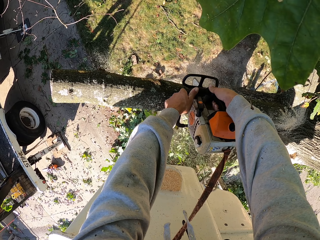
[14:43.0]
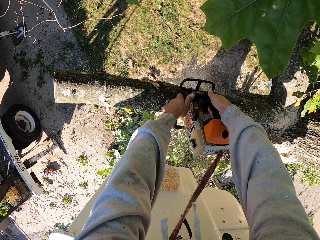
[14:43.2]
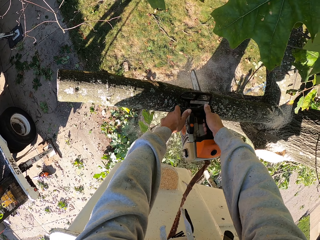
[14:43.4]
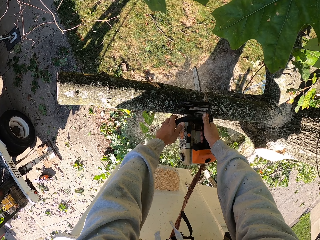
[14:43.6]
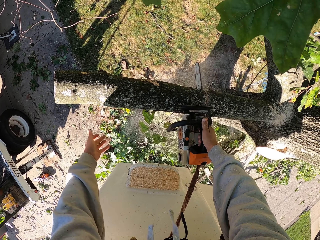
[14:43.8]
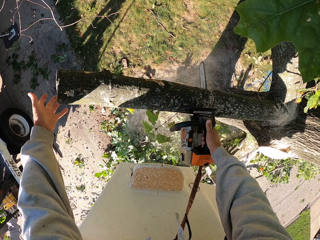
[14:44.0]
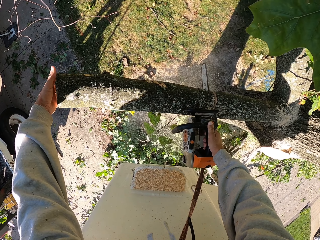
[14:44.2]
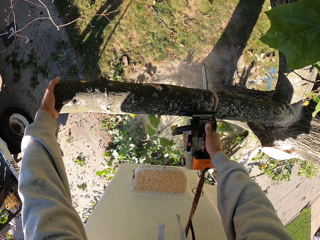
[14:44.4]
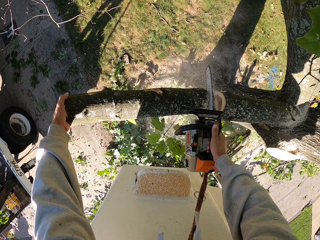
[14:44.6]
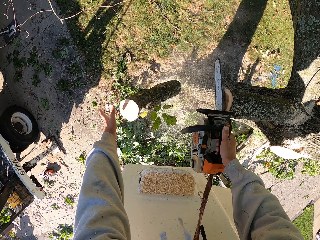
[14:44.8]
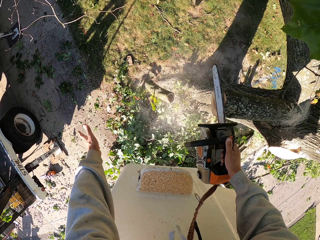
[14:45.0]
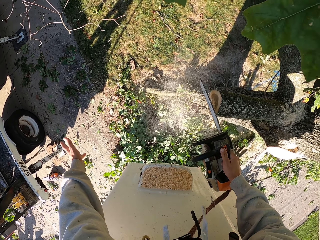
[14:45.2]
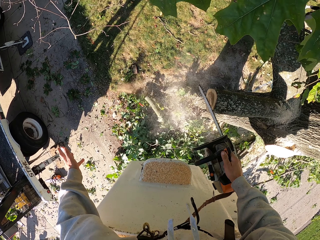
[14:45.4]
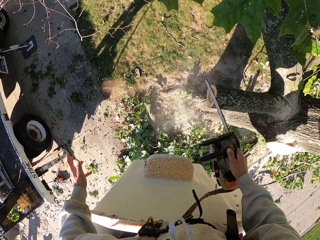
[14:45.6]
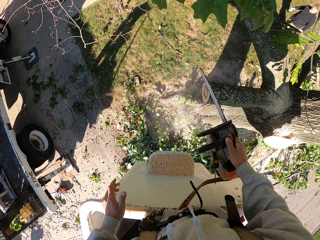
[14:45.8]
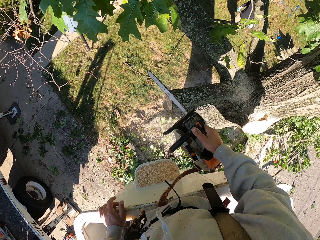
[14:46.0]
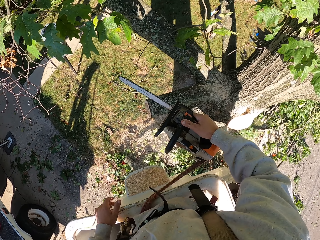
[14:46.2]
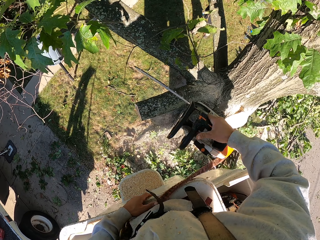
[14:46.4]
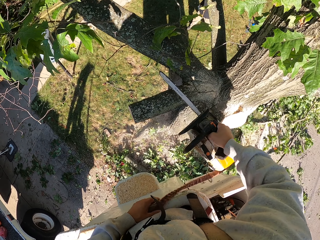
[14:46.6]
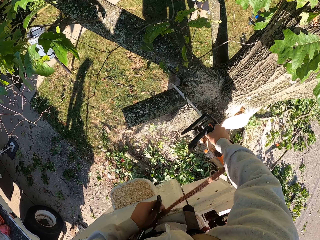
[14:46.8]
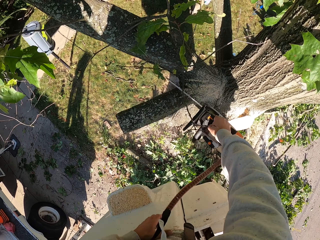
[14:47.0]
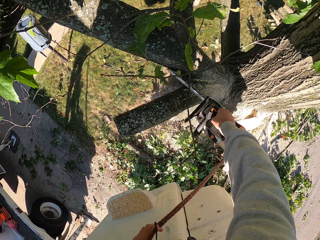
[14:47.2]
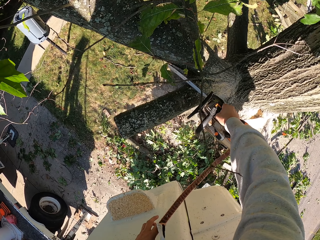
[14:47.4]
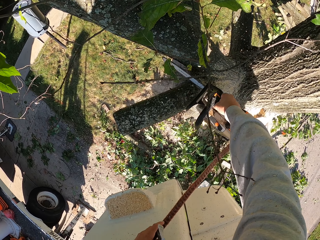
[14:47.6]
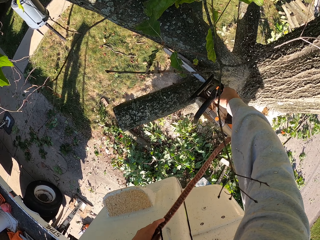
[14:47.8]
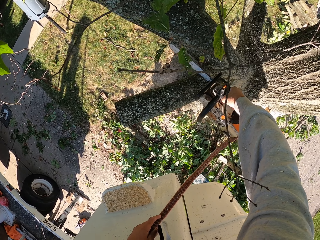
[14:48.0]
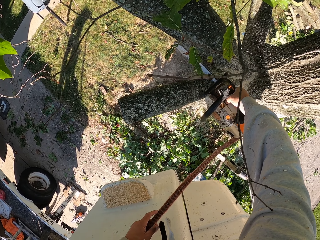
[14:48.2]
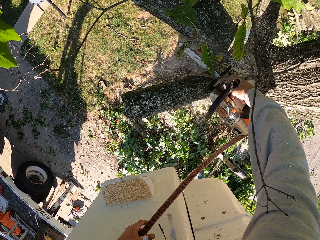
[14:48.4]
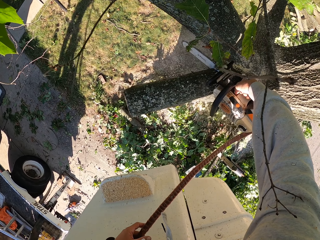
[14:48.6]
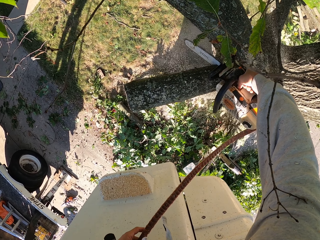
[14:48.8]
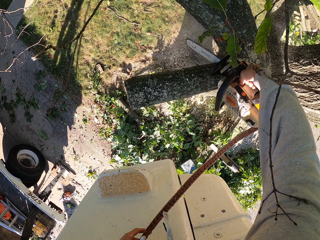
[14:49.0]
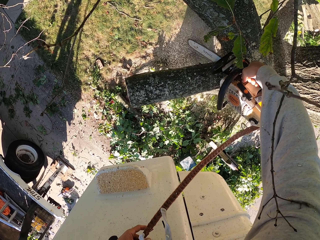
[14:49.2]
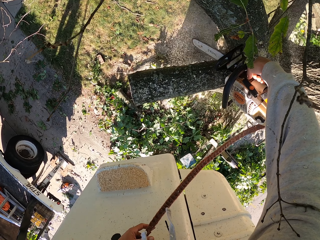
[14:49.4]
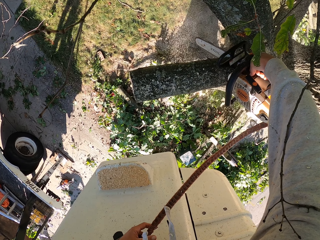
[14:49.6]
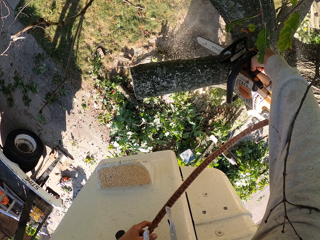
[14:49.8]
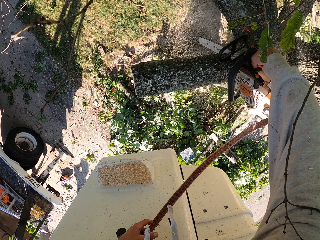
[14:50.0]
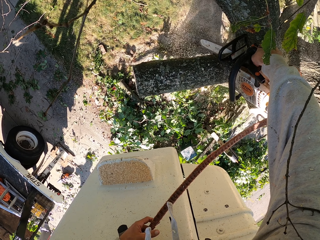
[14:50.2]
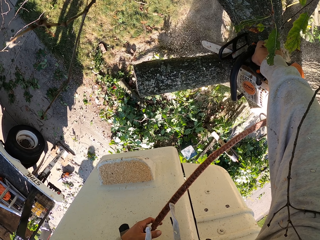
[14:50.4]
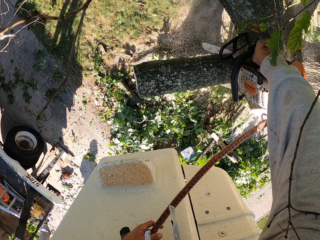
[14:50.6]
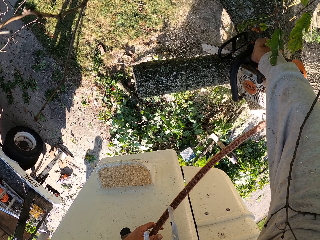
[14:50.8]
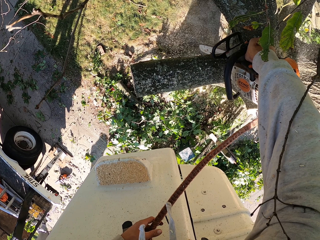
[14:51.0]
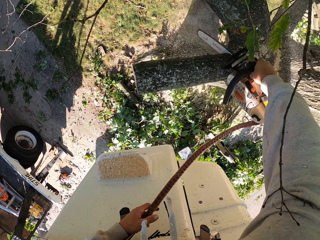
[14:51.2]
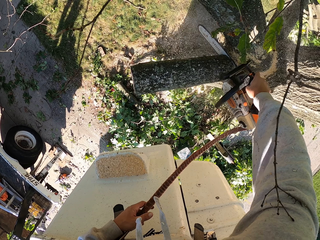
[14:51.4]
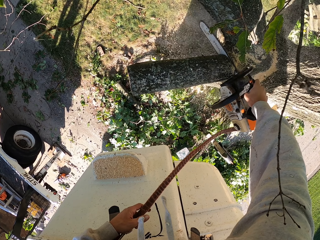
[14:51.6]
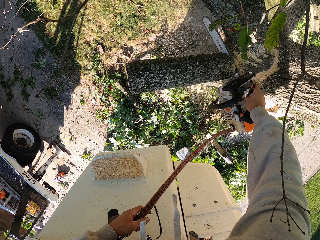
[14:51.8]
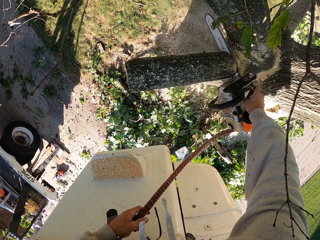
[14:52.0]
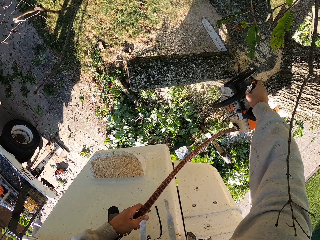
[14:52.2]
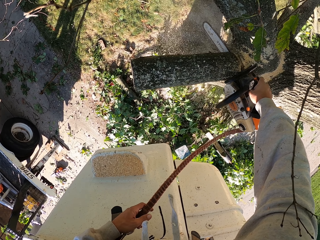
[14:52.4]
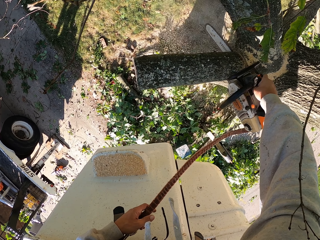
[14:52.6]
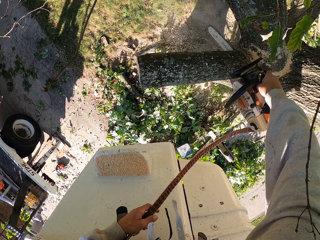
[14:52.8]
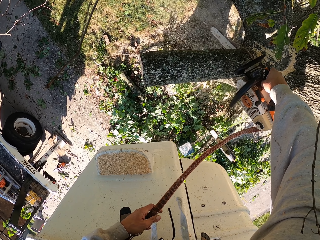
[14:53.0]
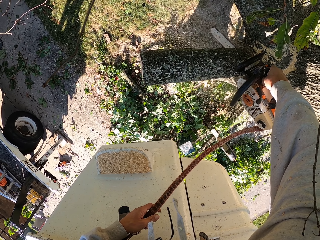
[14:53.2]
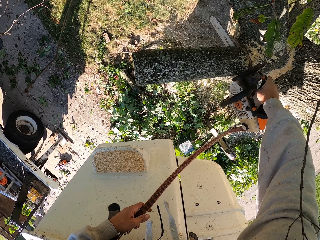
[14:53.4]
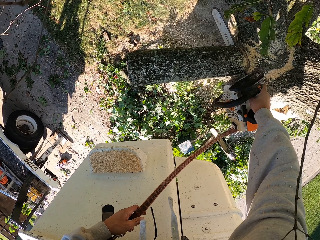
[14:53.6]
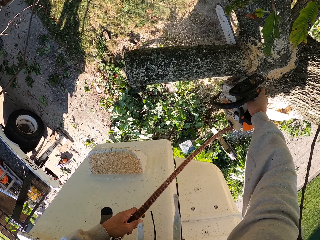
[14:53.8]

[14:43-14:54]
The camera wearer holds the branch with his left hand. He cuts the branch with the chainsaw in his right hand. He drops the tree branch down with his left hand. He holds the strap of the chainsaw with his left hand. He cuts the branch with the chainsaw in his right hand.

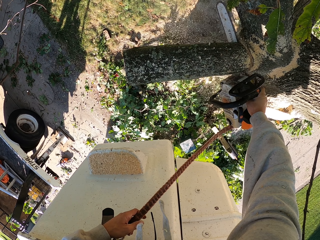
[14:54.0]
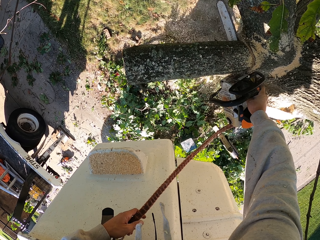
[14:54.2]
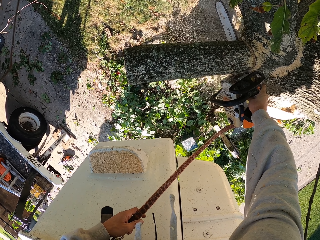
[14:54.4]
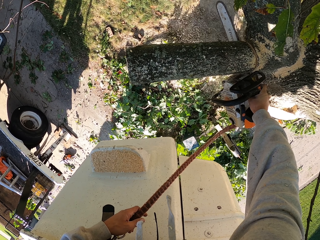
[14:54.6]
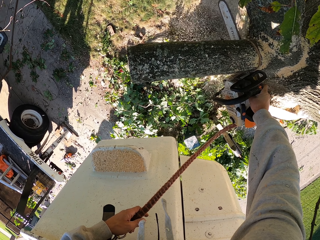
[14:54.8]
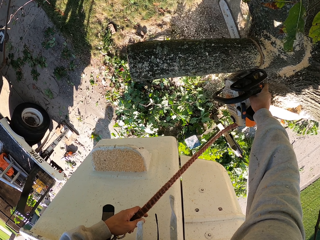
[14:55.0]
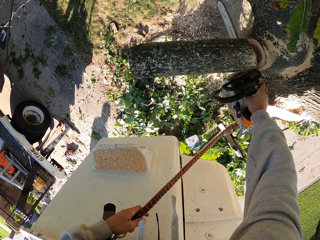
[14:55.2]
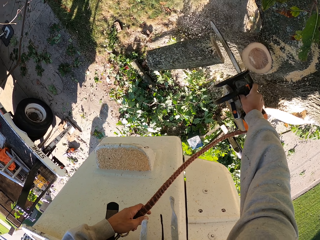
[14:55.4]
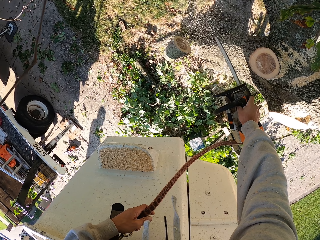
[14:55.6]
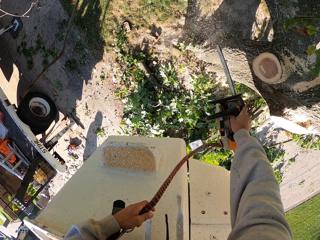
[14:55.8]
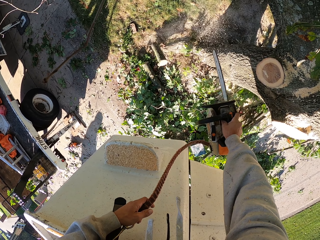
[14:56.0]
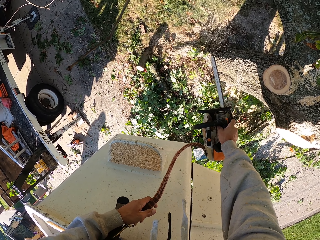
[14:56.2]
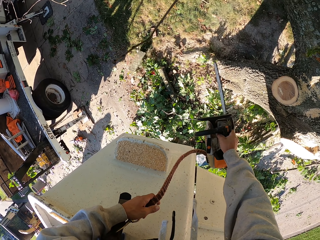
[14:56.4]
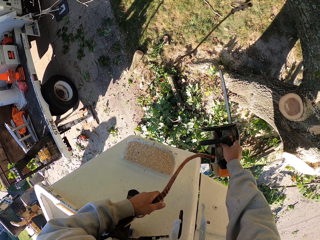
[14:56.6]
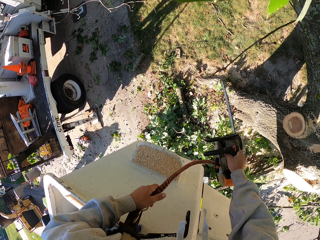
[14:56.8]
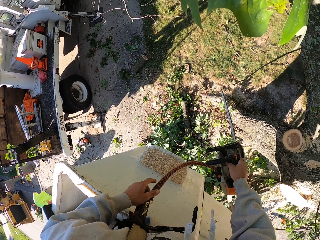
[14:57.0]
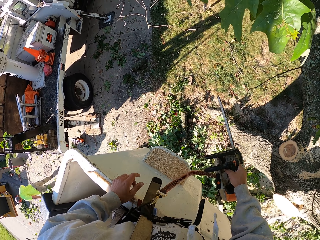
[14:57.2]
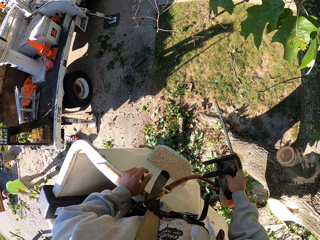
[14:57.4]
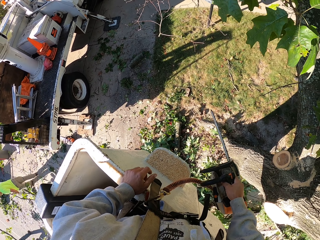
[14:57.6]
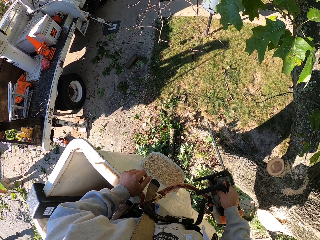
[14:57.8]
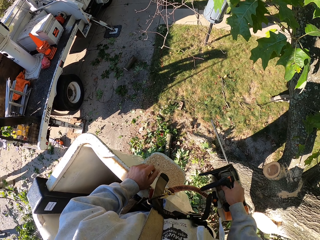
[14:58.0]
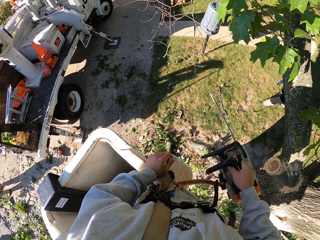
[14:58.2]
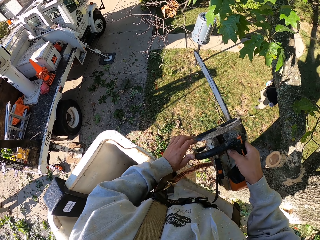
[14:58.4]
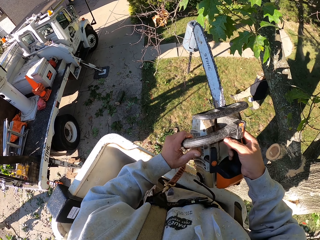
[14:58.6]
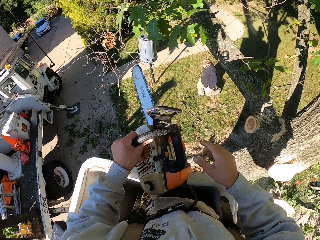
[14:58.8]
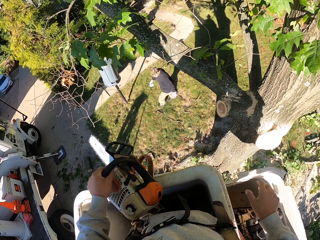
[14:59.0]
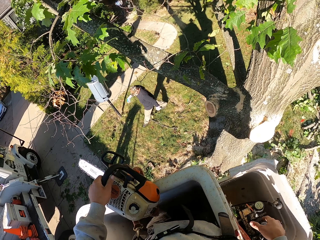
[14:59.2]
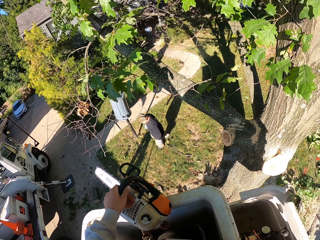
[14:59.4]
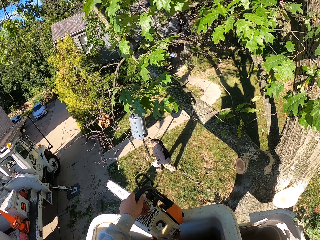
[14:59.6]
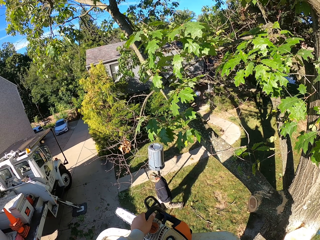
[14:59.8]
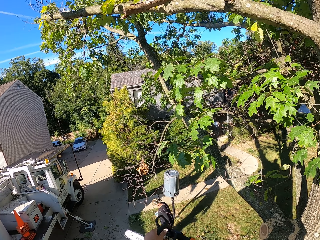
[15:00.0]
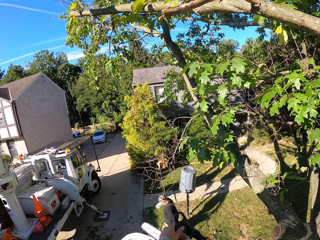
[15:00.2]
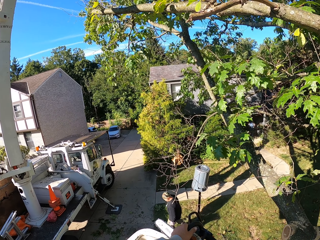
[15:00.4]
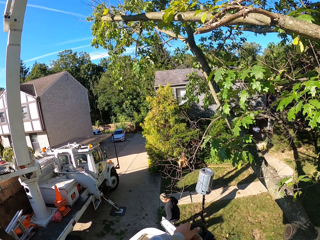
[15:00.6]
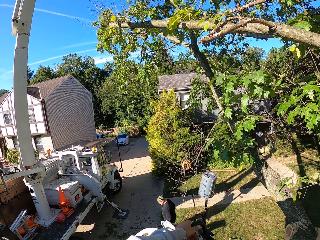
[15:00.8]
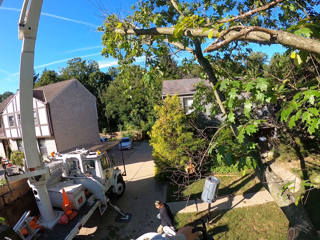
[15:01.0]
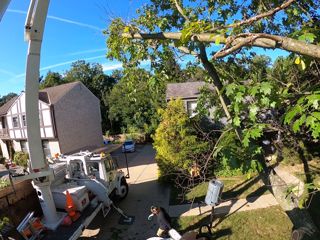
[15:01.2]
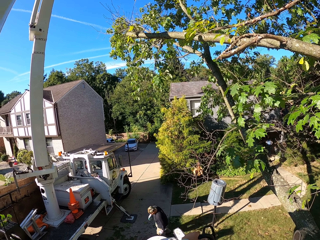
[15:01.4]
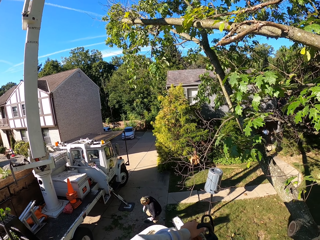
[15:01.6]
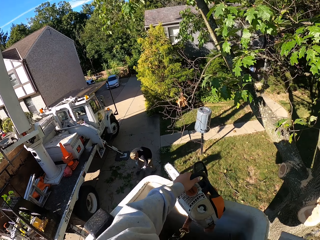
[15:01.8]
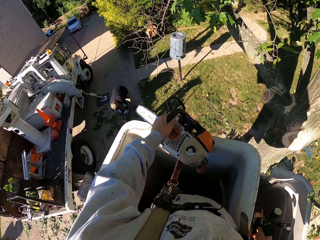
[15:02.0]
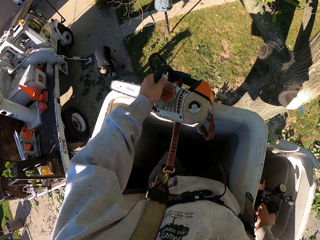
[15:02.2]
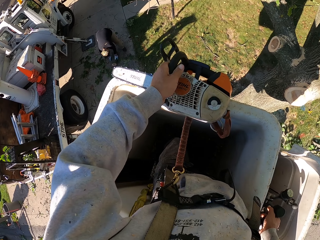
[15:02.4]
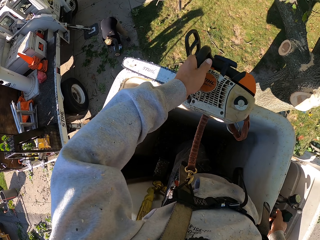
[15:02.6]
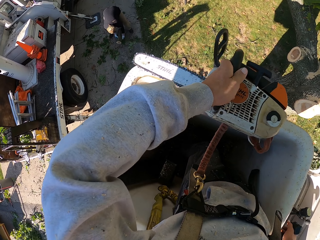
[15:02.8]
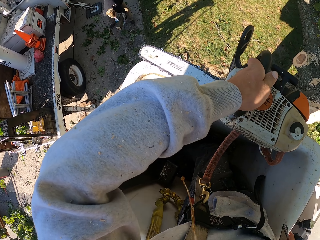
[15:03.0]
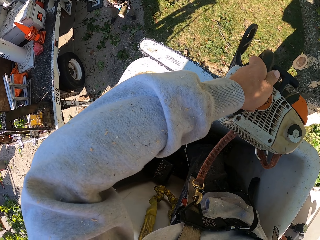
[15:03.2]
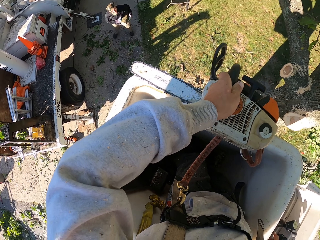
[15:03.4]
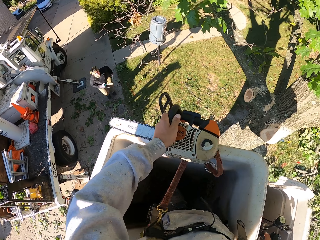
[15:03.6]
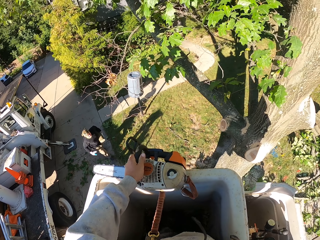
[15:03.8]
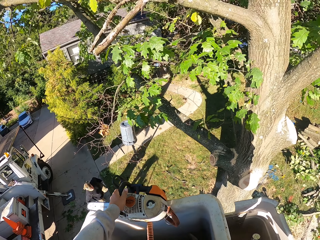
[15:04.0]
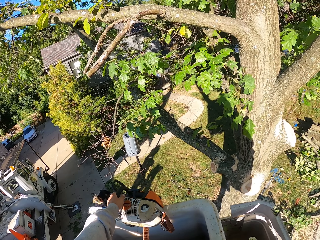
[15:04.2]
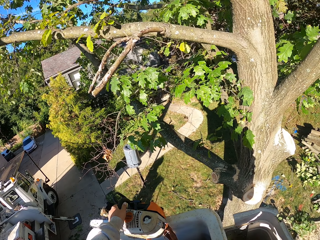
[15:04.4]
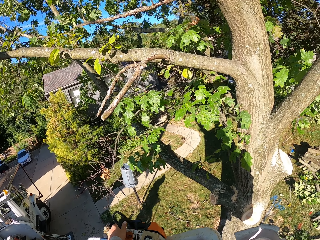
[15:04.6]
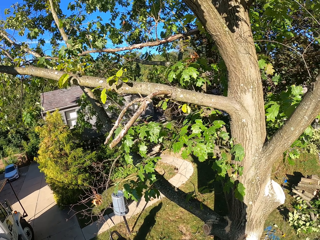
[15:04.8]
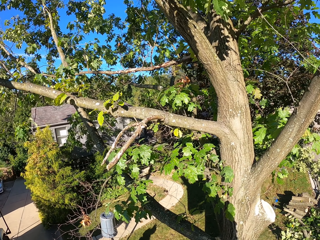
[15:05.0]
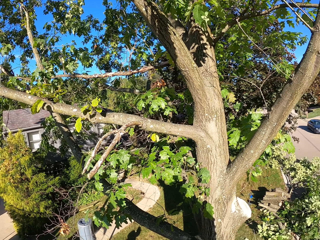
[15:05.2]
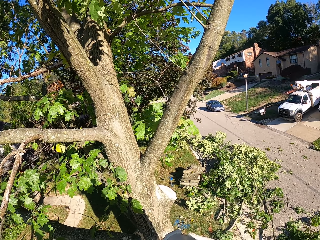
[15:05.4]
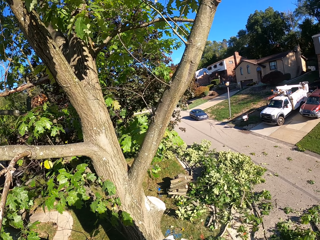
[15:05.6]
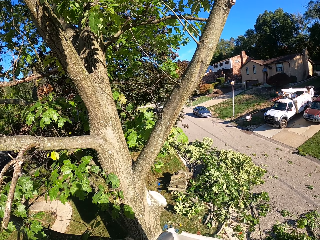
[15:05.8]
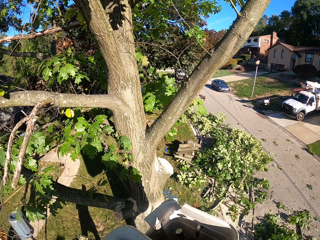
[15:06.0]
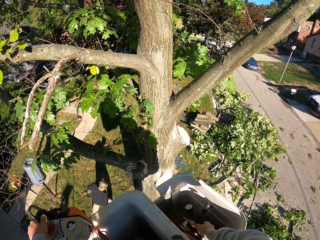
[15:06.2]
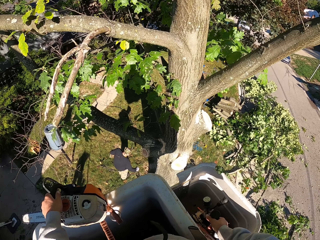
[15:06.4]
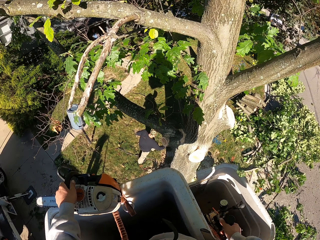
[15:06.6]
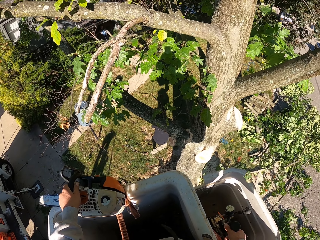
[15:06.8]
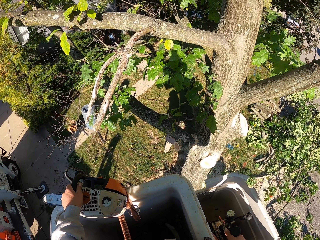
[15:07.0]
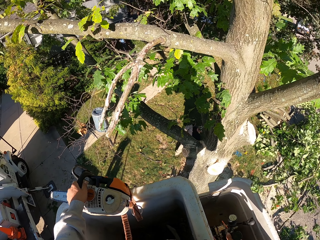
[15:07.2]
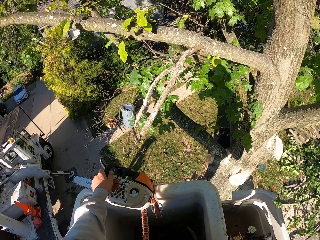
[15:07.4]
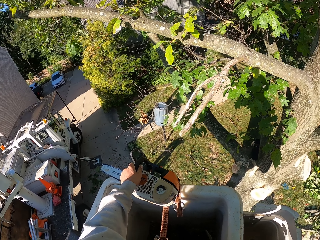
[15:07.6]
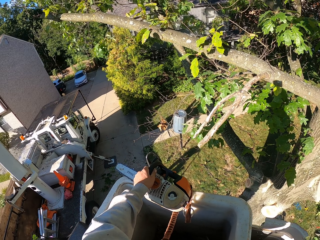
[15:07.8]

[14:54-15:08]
The camera wearer cuts a tree branch with a power saw. A man pulls a branch of tree on the ground with both hands. The camera wearer places the chainsaw on the boom lift with his left hand. He operates the hydraulic control with his right hand. He holds the power saw with the left hand. Another man picks the tree branch from the ground with both hands.
